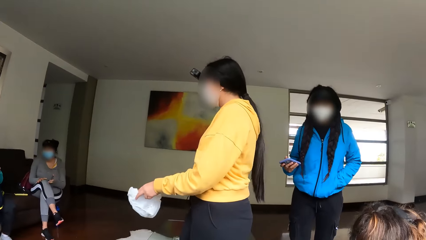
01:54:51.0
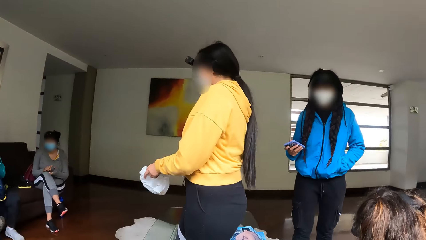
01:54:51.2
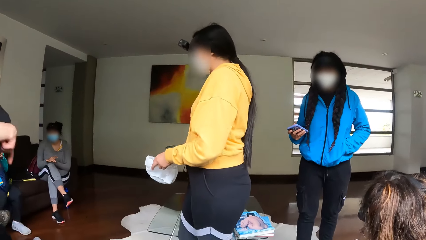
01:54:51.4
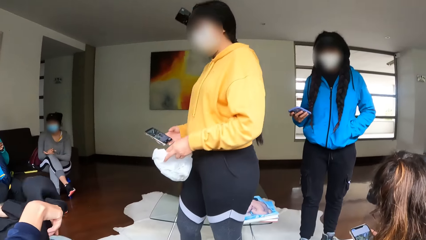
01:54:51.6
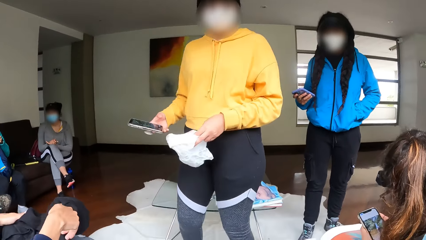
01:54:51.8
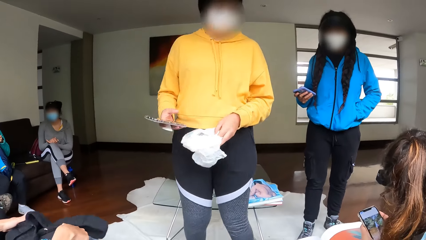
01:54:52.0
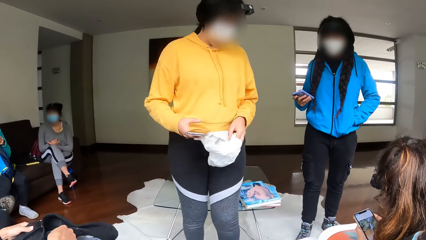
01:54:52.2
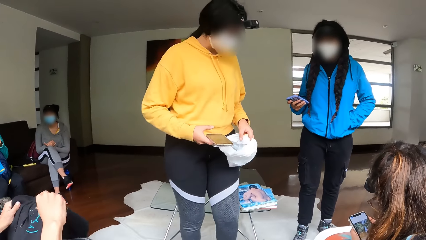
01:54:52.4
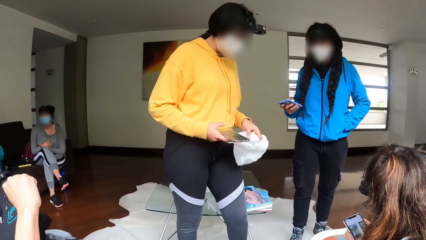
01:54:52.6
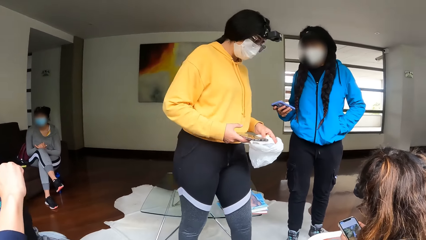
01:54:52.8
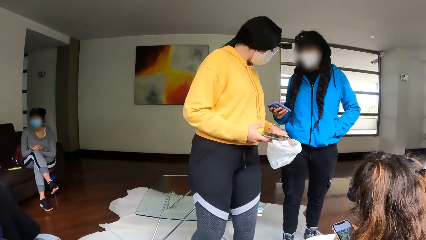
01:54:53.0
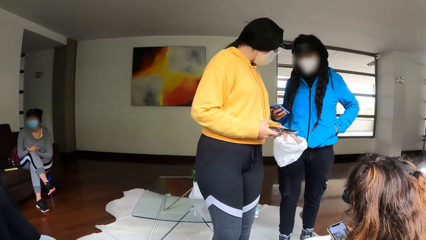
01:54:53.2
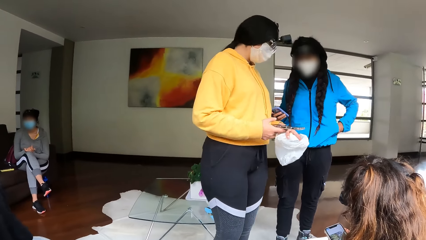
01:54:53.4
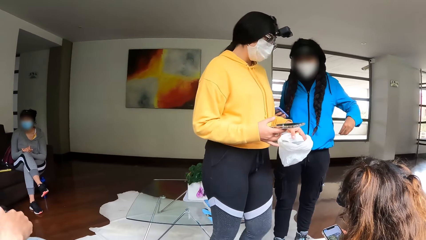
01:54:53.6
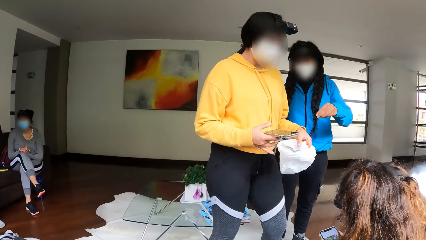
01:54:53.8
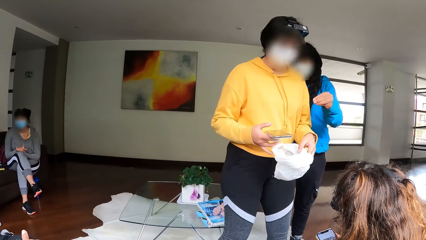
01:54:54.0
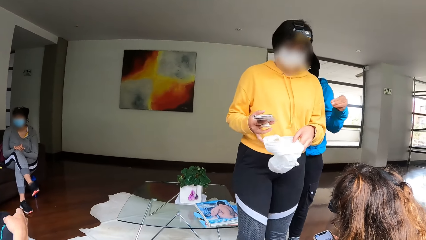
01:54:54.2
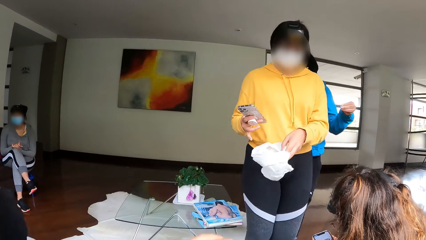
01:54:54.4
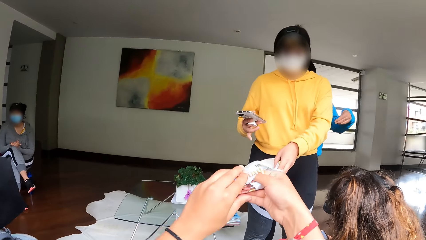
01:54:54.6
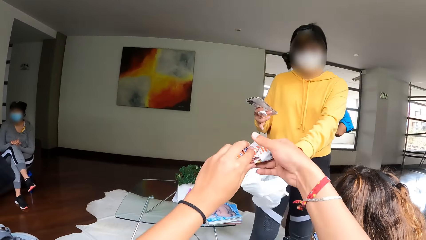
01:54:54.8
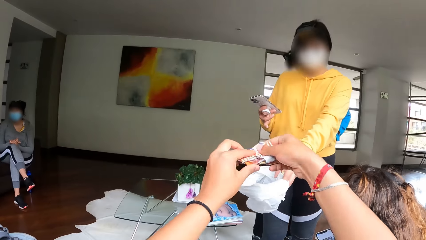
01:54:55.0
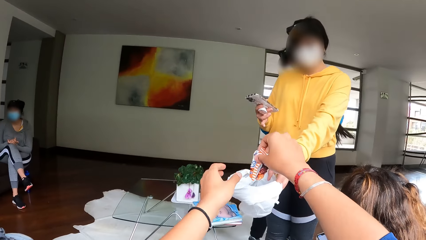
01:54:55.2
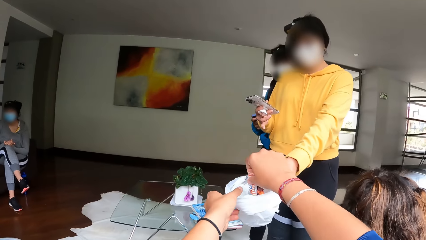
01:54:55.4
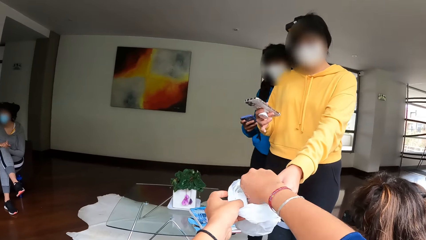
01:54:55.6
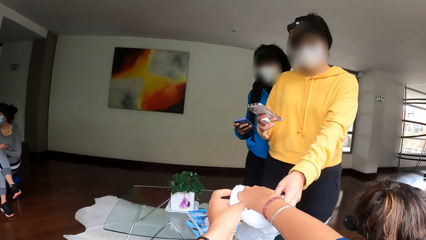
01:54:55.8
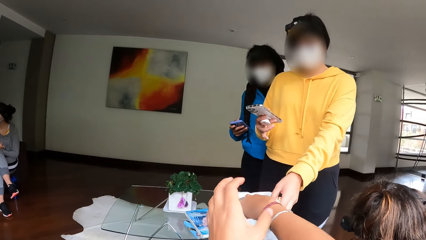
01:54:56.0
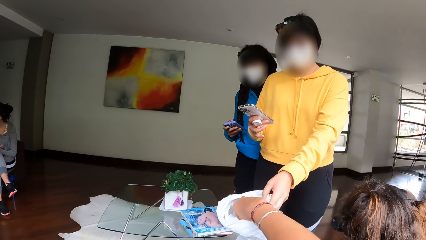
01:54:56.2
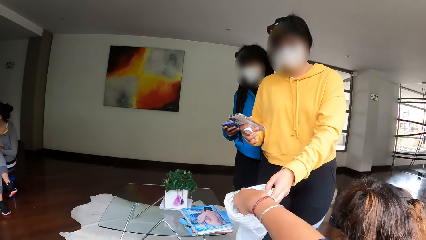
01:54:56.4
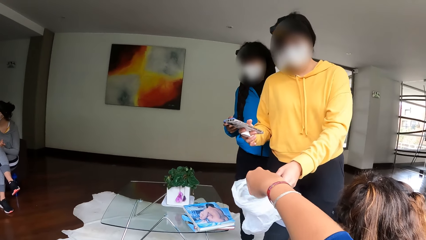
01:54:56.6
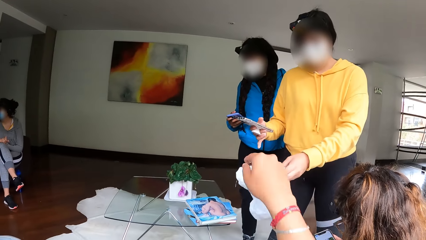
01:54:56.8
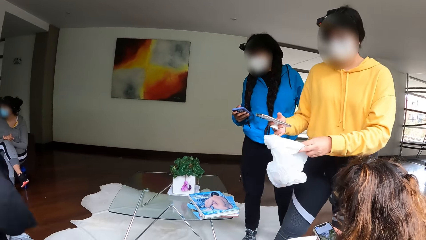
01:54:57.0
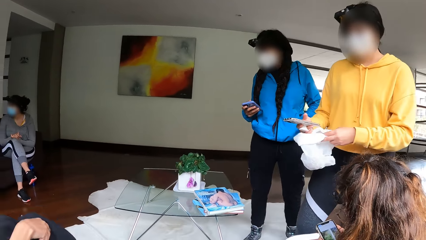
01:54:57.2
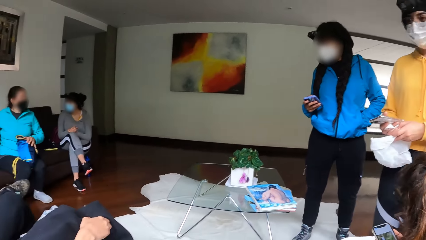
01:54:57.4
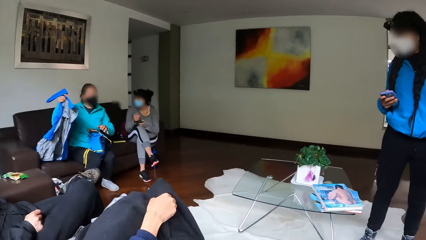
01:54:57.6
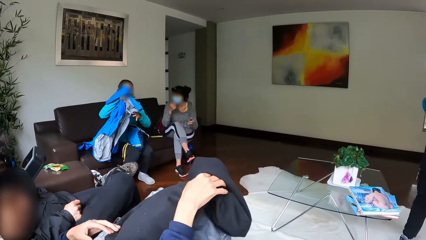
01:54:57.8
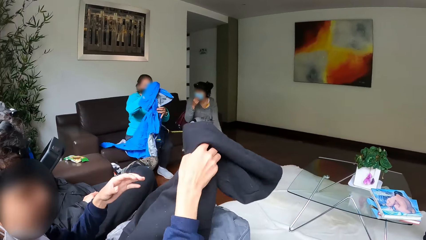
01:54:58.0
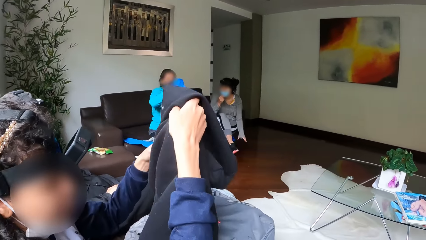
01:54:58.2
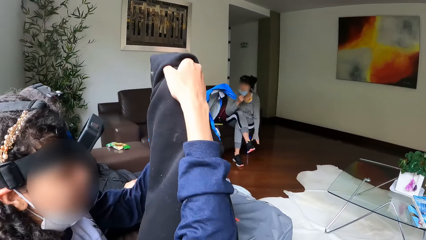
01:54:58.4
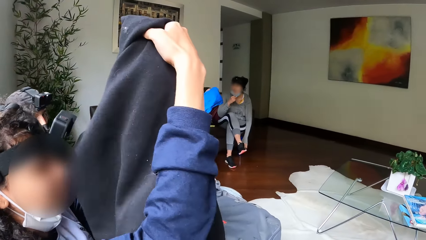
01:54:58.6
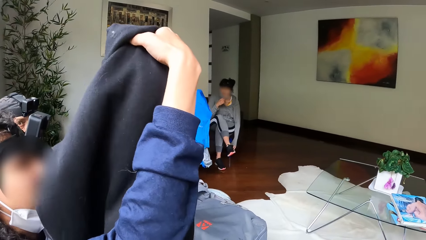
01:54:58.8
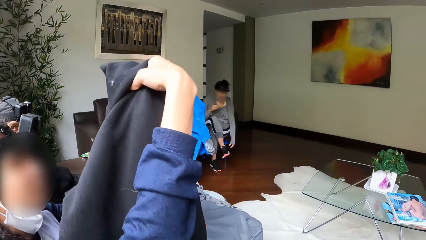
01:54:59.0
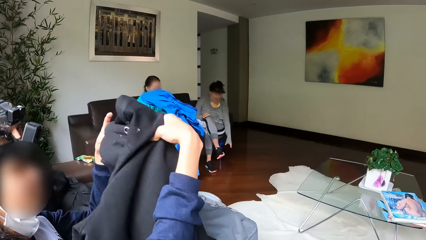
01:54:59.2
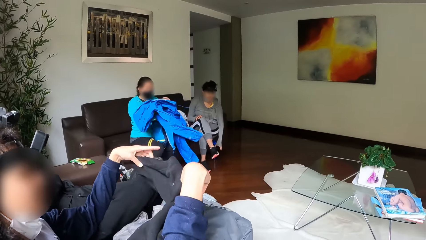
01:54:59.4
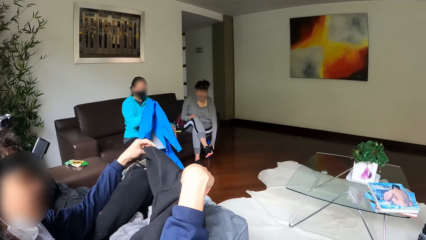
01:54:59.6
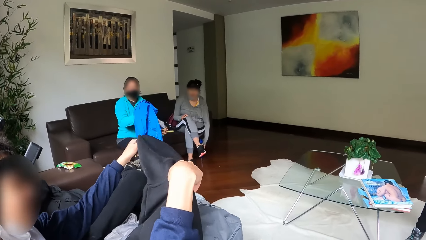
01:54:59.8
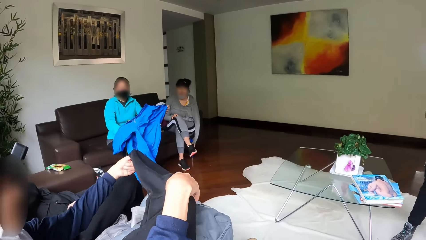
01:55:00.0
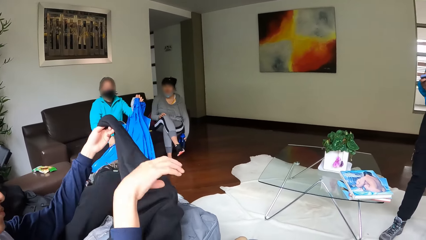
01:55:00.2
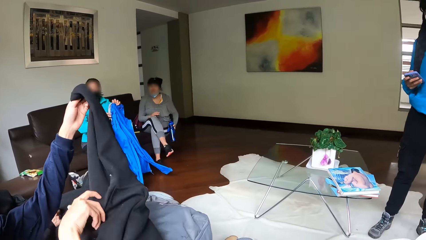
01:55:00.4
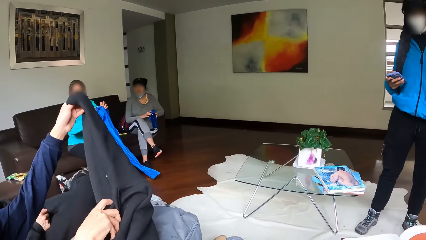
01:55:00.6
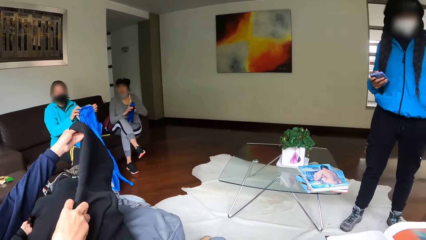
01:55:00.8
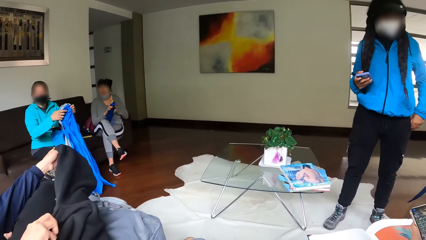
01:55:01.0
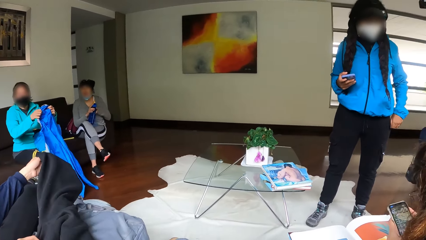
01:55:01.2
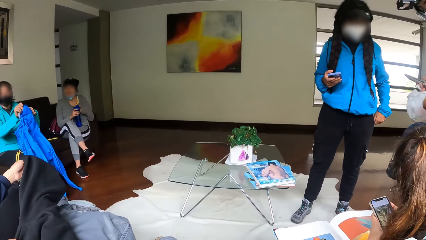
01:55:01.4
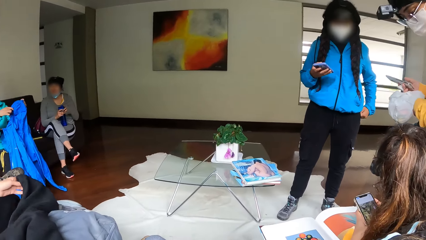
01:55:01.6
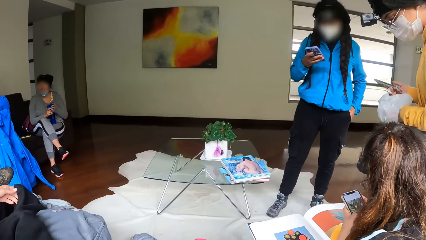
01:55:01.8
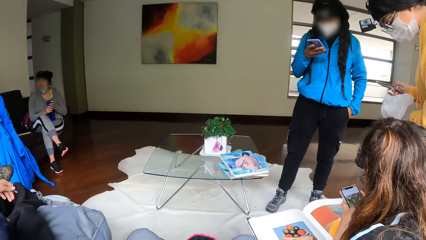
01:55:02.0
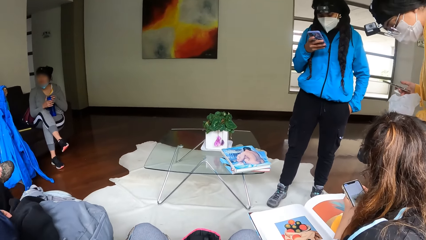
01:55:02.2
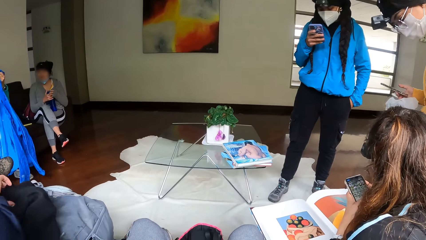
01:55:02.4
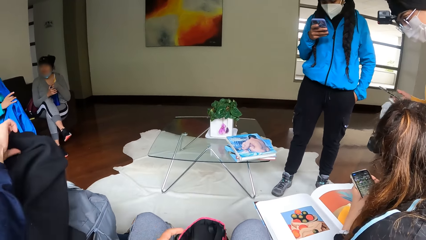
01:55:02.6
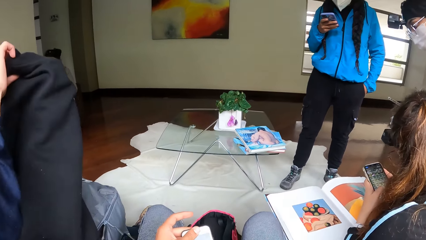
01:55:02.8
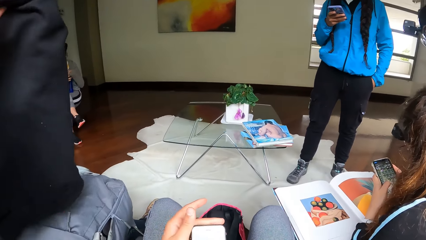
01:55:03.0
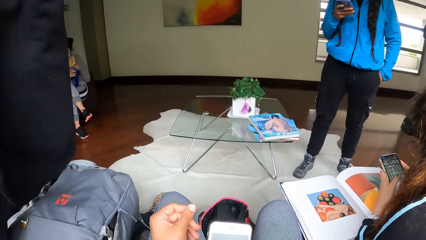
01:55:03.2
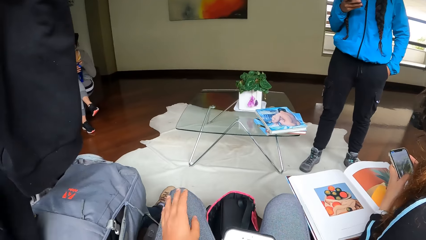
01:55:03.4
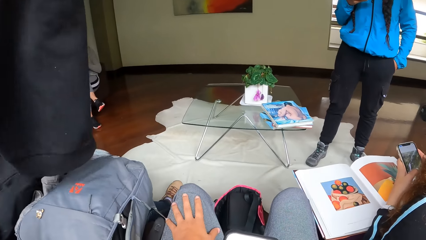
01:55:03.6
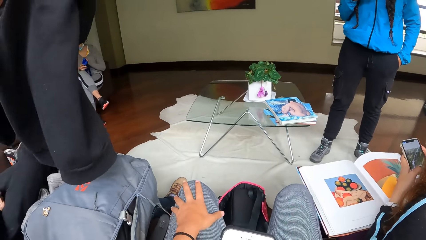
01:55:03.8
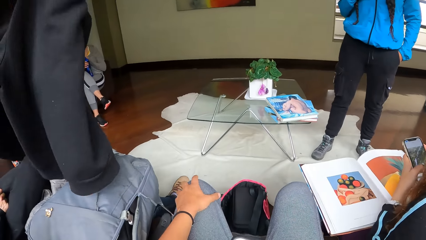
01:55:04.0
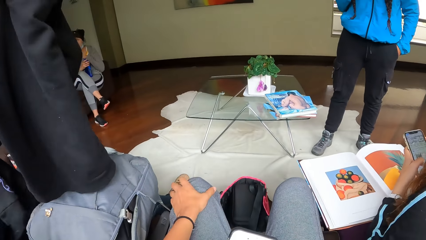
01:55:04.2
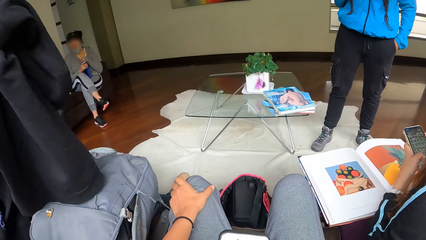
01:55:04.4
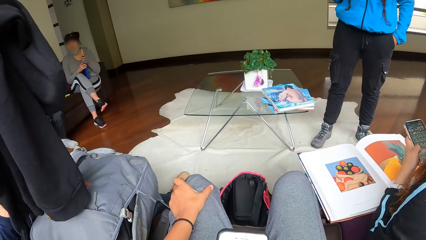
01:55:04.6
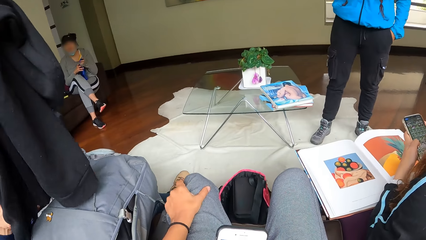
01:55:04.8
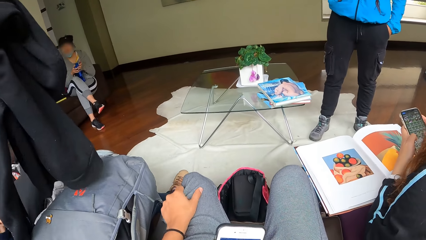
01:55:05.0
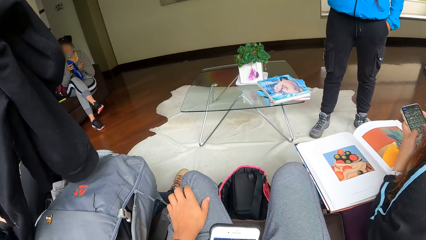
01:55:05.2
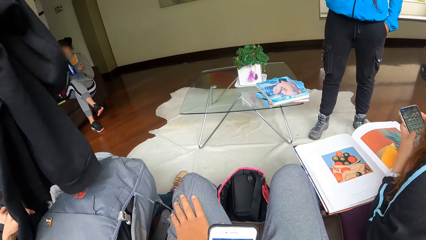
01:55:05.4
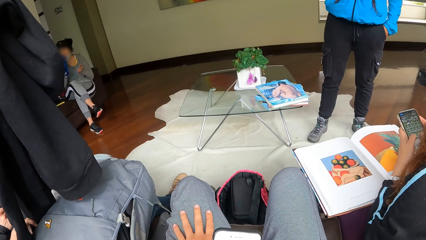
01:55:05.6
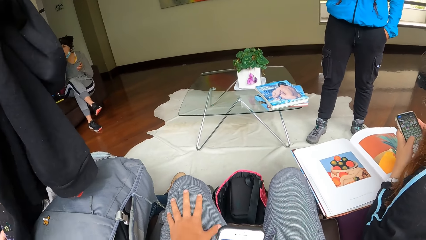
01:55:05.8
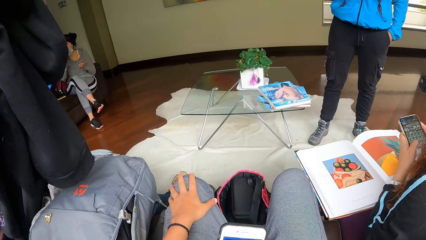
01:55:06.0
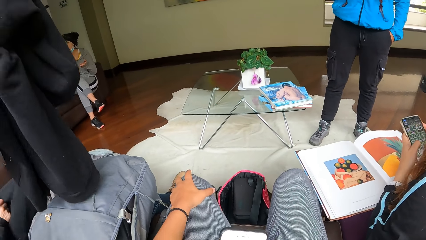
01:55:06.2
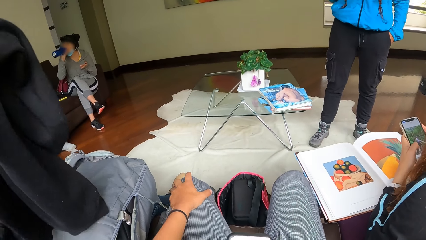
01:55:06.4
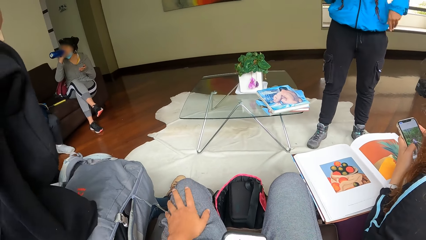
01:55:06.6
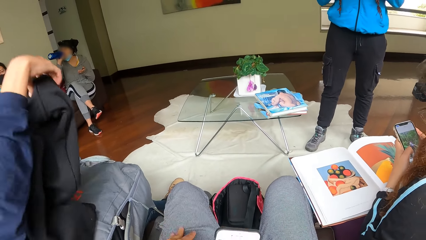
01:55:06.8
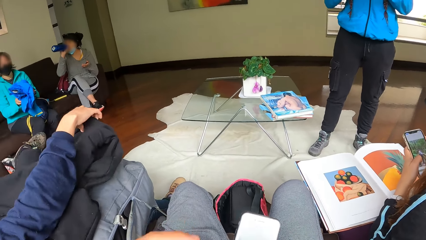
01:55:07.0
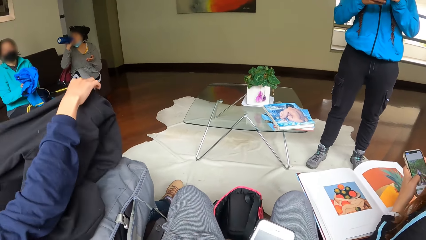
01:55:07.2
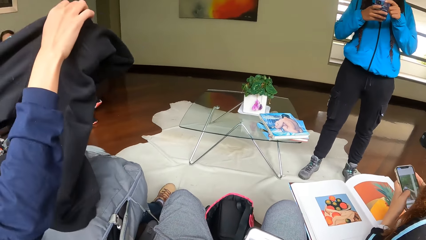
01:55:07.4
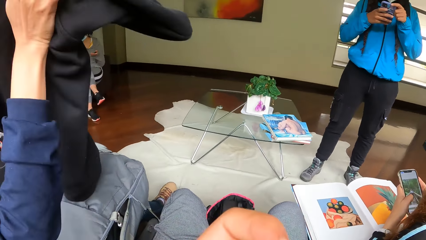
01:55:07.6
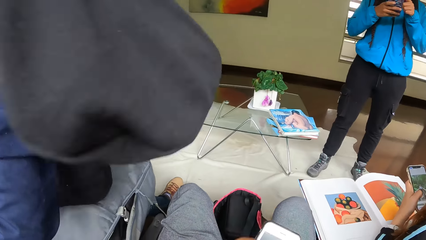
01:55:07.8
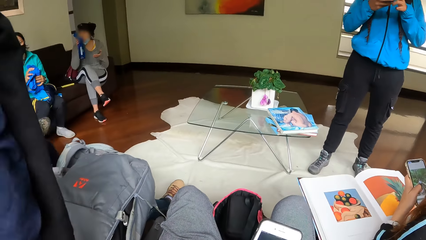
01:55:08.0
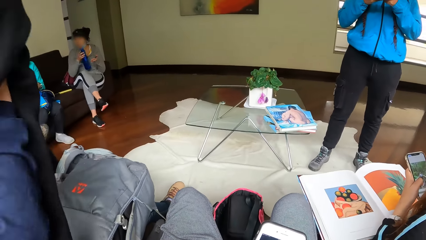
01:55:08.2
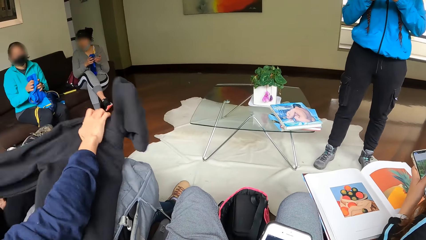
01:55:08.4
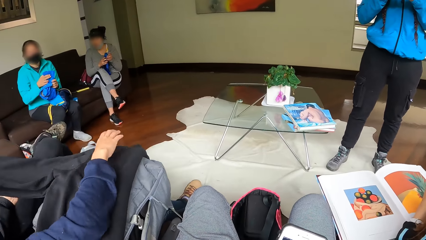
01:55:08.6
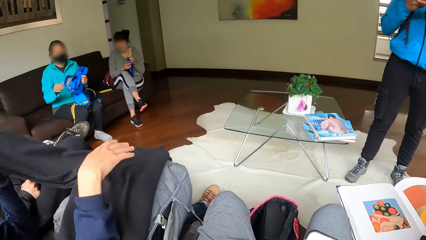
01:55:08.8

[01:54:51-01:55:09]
A woman holds a phone with her right hand. She holds a plastic bag with her left hand. The camera wearer drops a used plastic bag from her right hand inside the plastic bag with the woman's left hand. The woman operates the phone with her right hand. Another woman folds a cloth with her hands. A third woman folds a cloth with her hands. The camera wearer operates a phone with her hands. She rubs her knee with her left hand.
